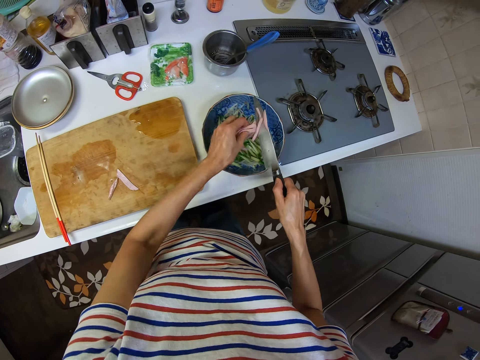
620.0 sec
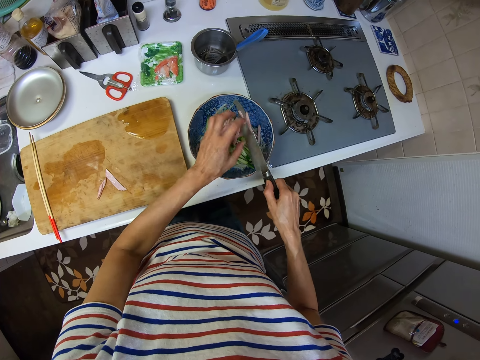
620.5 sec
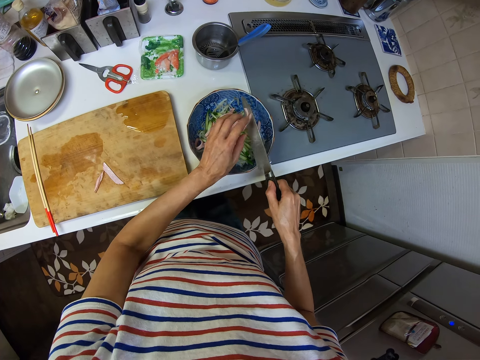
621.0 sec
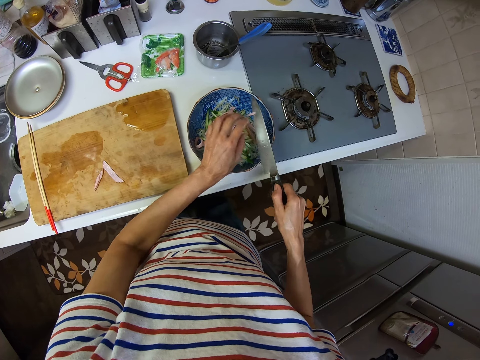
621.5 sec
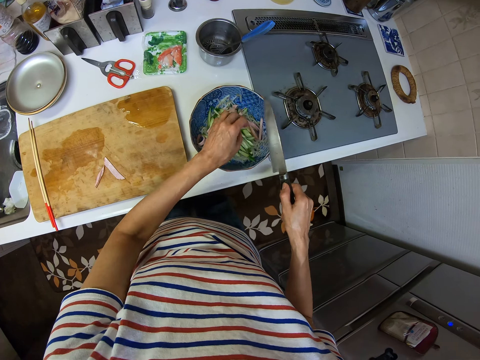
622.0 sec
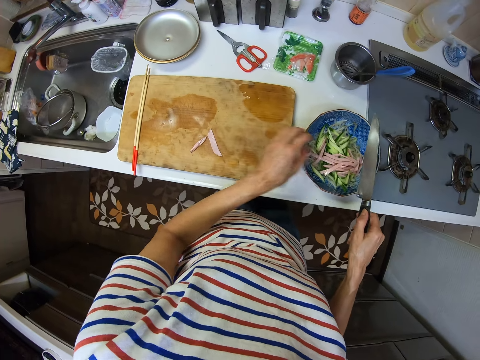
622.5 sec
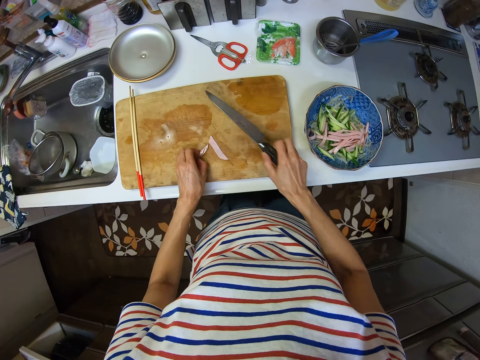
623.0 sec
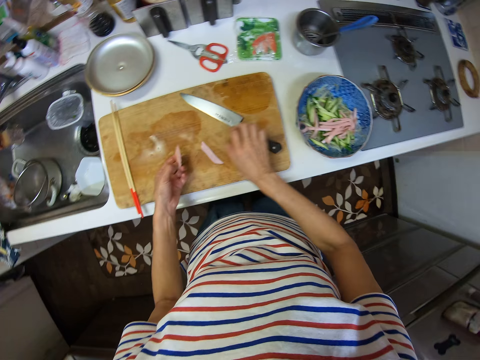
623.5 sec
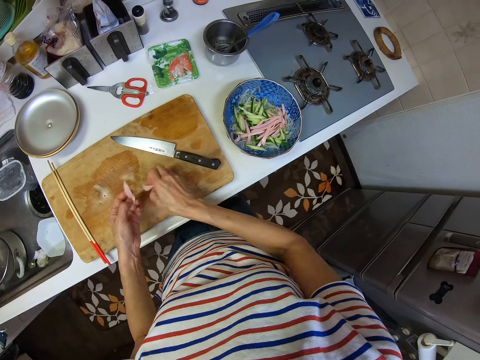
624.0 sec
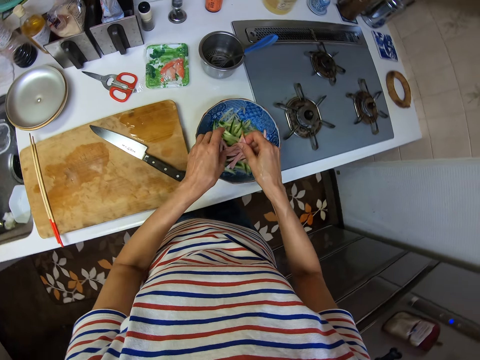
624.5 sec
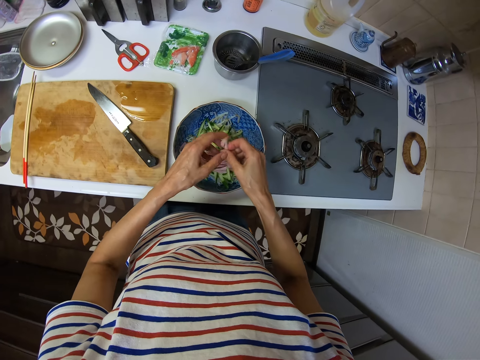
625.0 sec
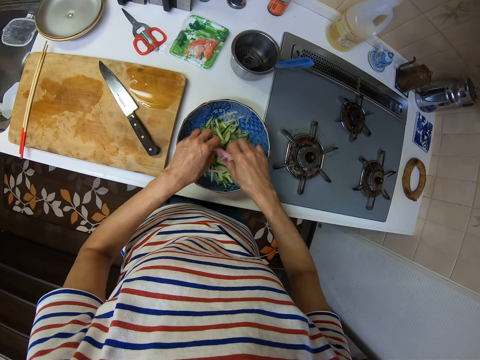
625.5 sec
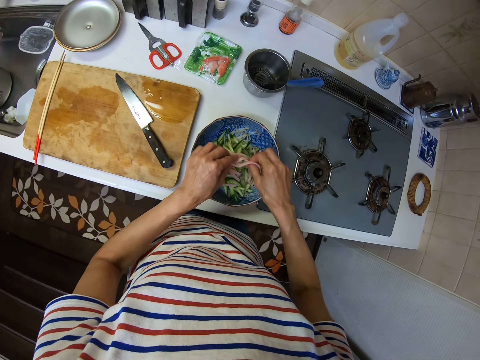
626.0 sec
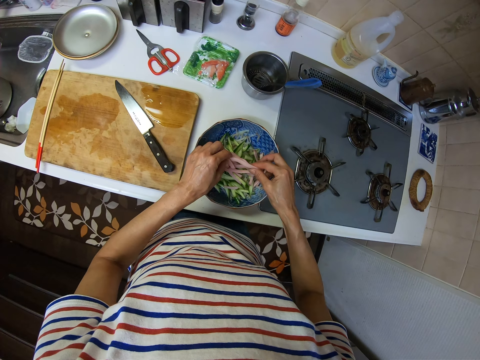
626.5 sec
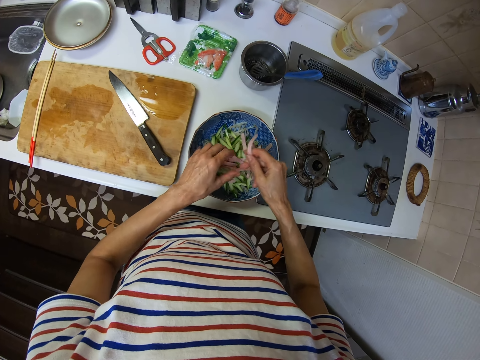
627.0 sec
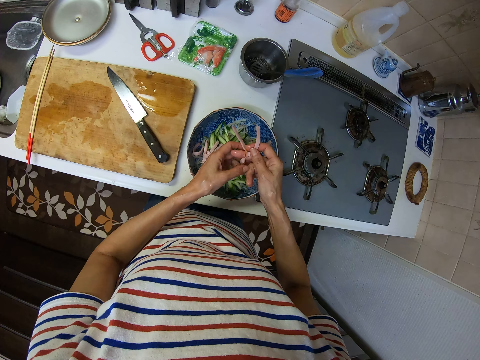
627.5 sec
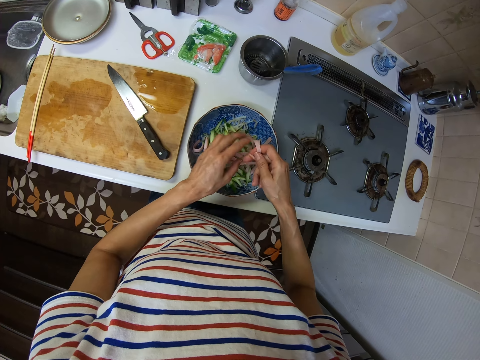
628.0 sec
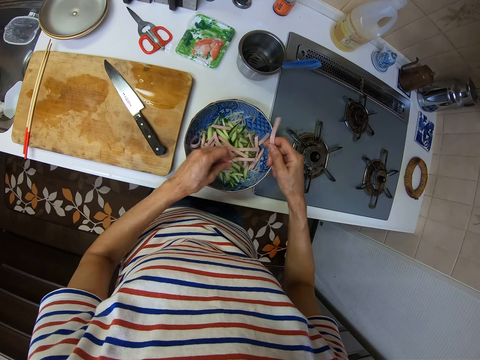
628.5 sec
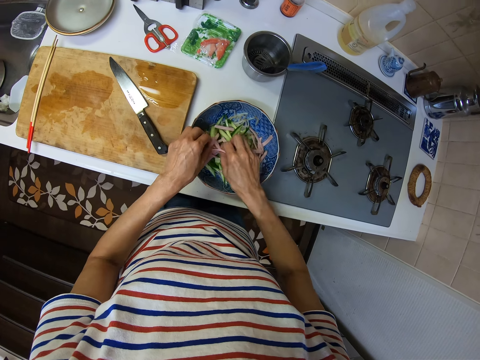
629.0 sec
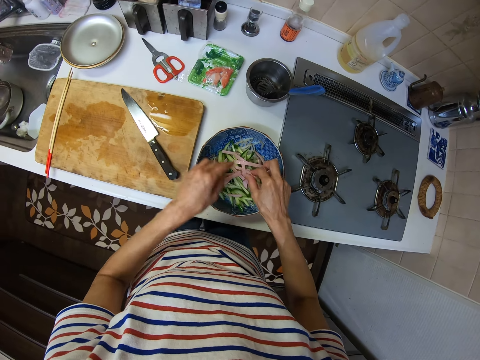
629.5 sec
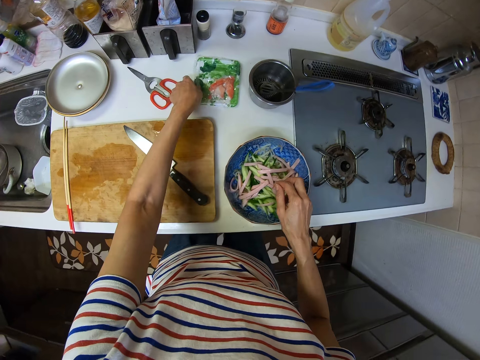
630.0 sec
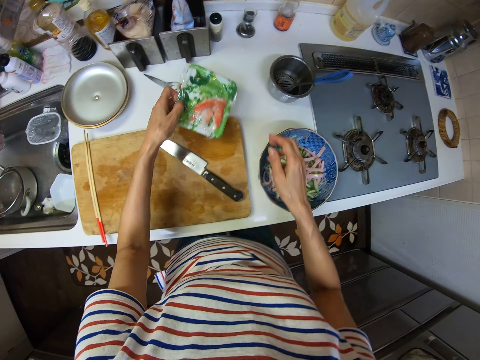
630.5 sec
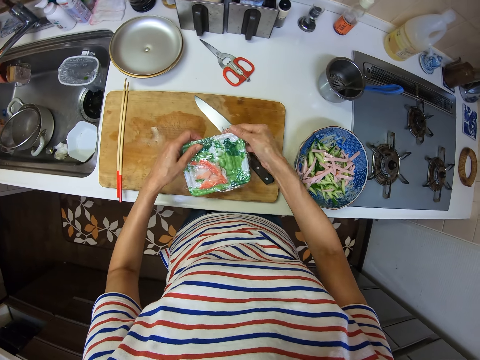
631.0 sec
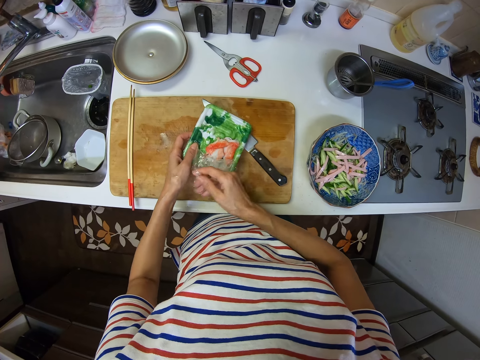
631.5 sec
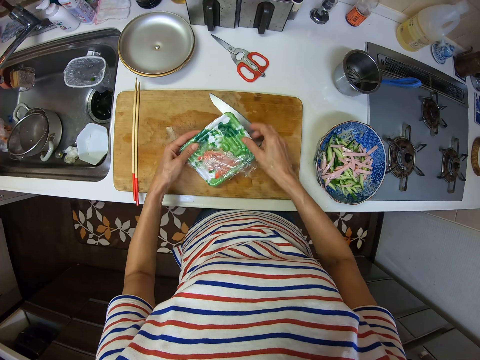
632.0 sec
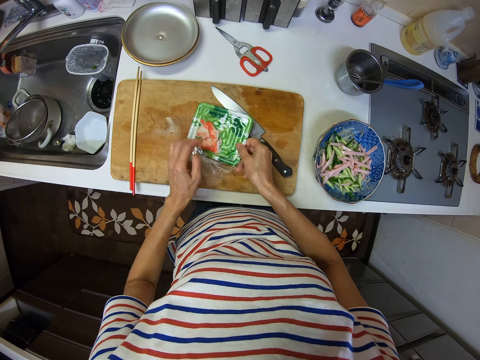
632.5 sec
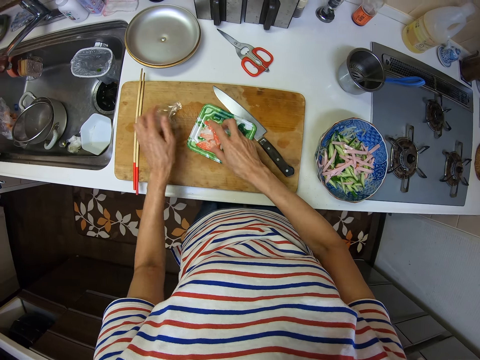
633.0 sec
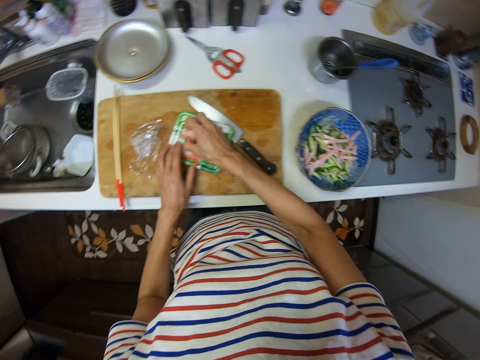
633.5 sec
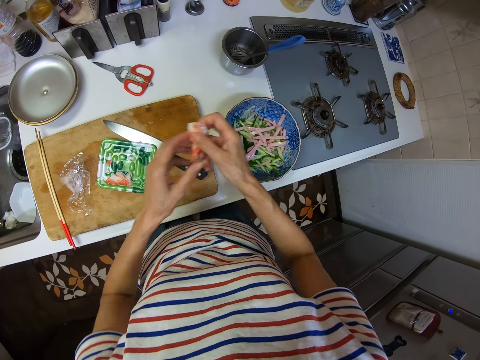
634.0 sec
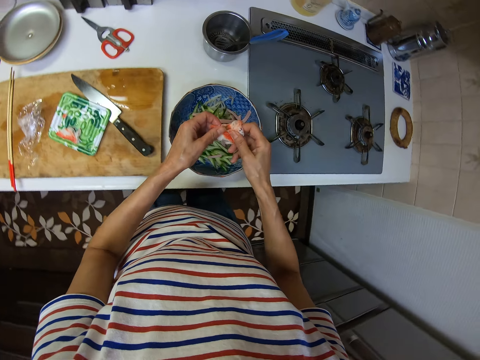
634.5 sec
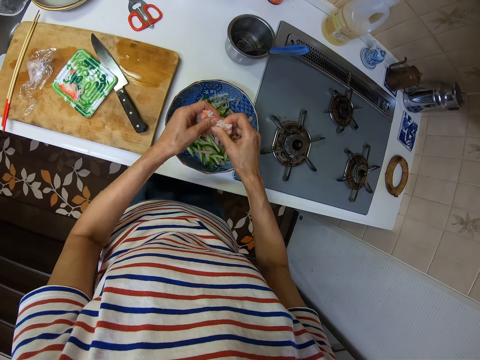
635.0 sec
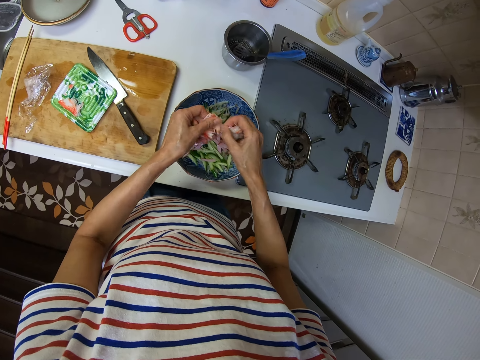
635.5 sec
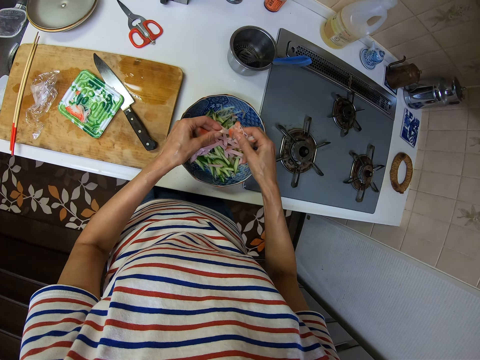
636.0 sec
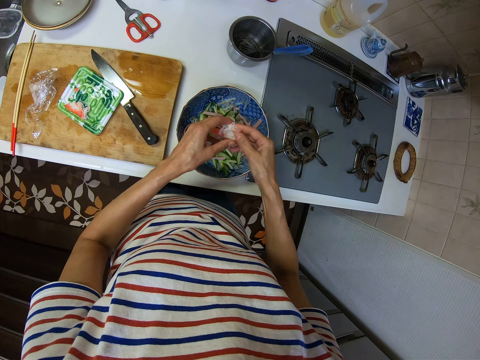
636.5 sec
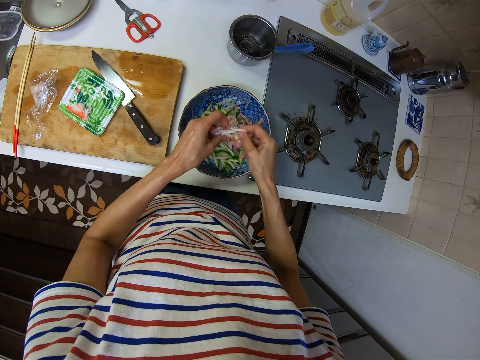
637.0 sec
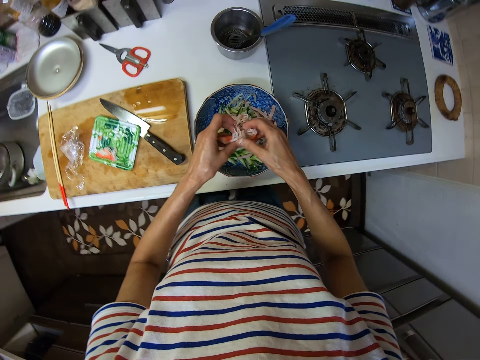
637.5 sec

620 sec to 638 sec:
The camera wearer drops onions or slices of ham in the bowl with pasta with the knife and his left hand. He removes the slice of ham from the knife with his left hand. He places the knife on the cutting board using his right hand. He picks up the cut onions or a slice of ham from the cutting board with his left hand. He picks up a slice of ham with his right hand. He drops the onions or slices of ham in the bowl with pasta. He sorts the slices of ham with both hands. He picks up a pack of vegetable with his left hand. He opens the pack of vegetable using his right hand. He transfers the pack of vegetable from his left hand to his right hand. He takes the seal with his left hand. He drops the pack of vegetable on the chopping board using his right hand. He picks up a vegetable from the package with his right hand. He drops something in the bowl with pasta. He sorts the vegetable with both hands.

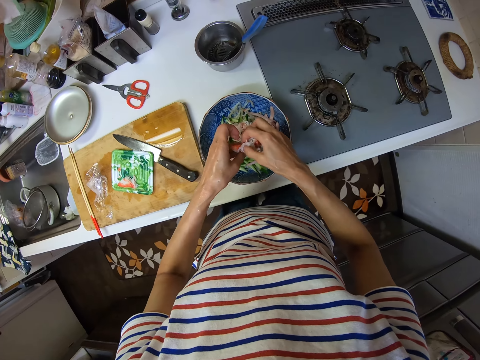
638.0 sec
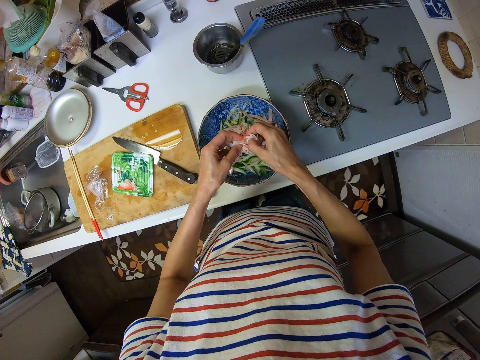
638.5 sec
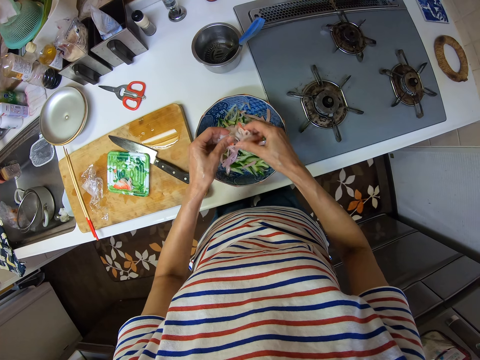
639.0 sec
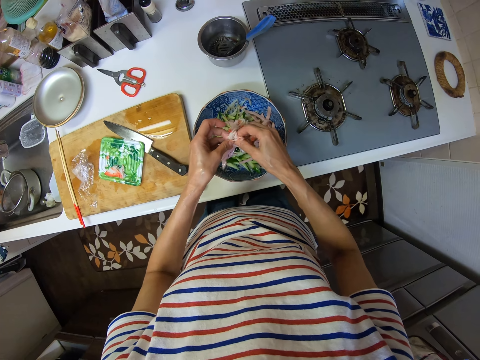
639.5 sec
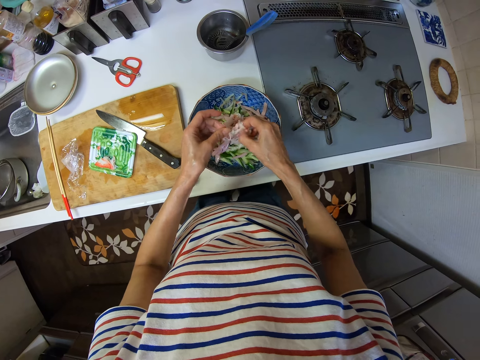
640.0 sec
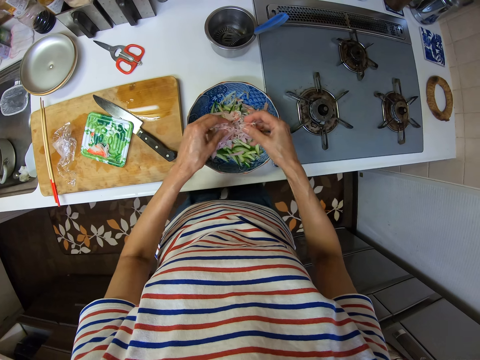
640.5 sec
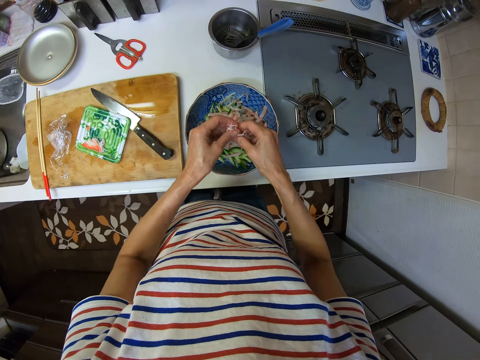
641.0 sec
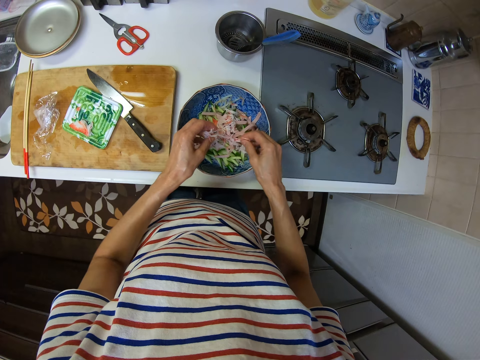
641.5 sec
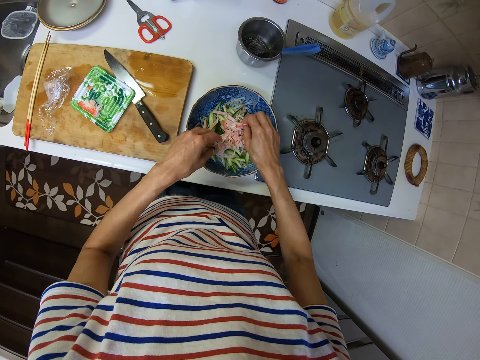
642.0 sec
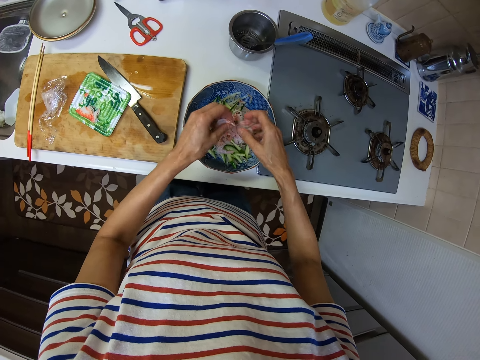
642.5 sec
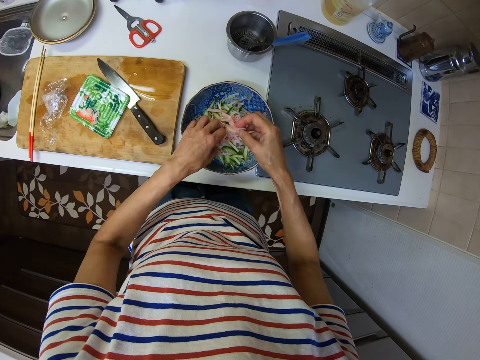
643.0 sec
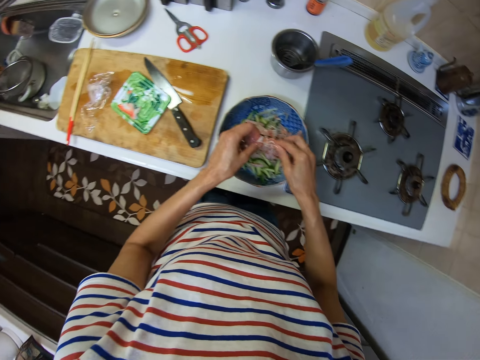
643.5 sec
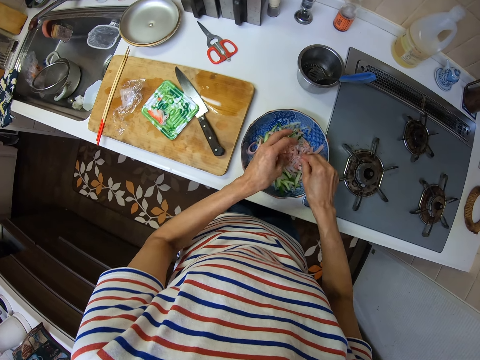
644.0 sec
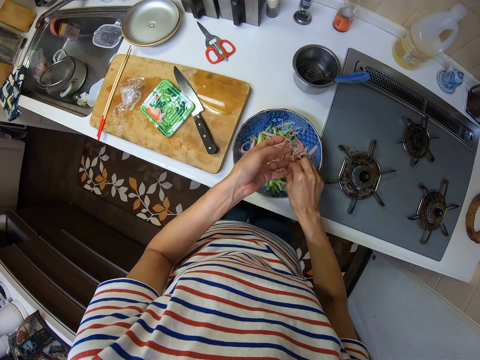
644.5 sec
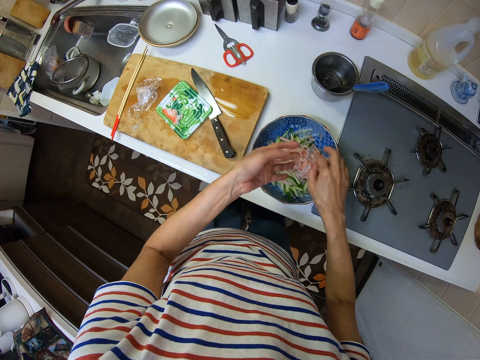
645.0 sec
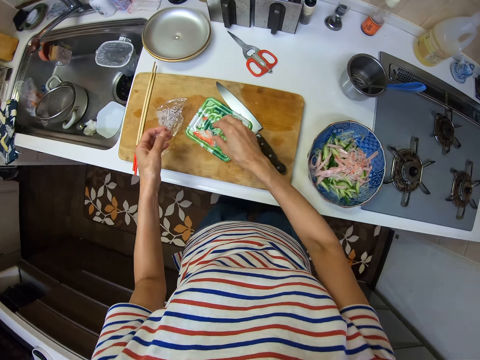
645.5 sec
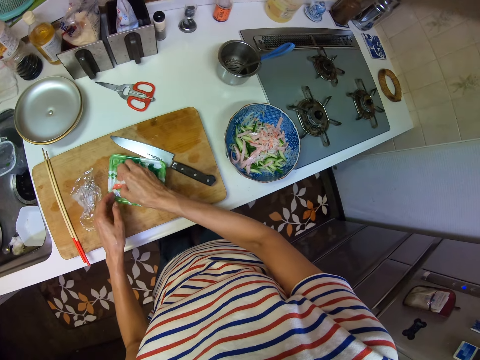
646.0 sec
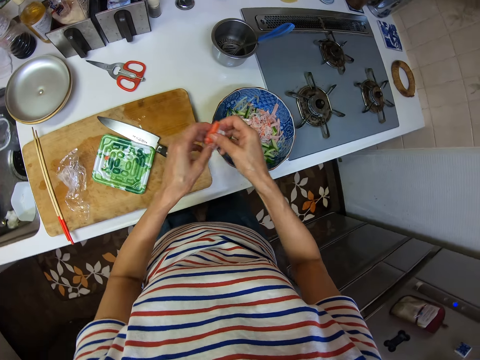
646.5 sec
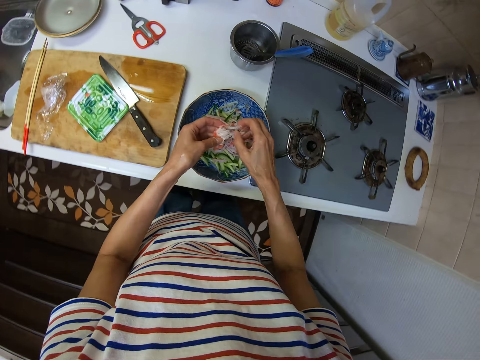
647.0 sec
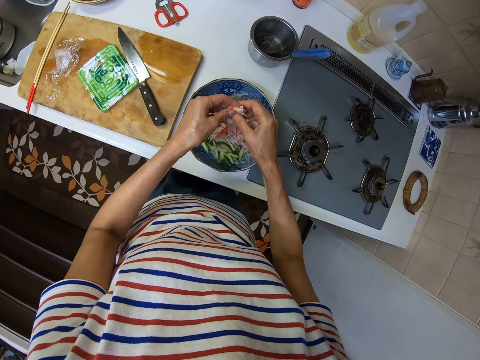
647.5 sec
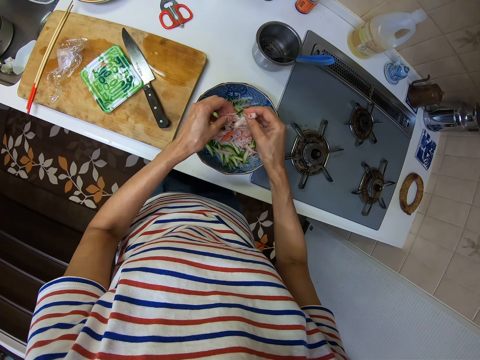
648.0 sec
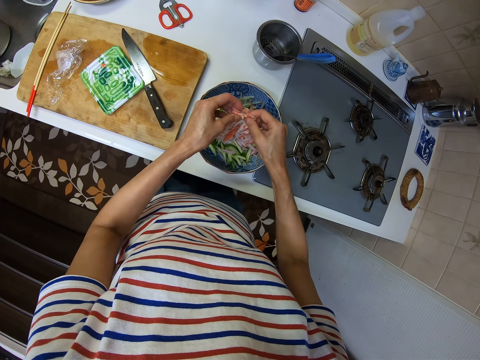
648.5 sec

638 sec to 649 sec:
The camera wearer picks up the vegetable from the package with his right hand. He drops something in the bowl with pasta. He sorts the vegetable with both hands.
